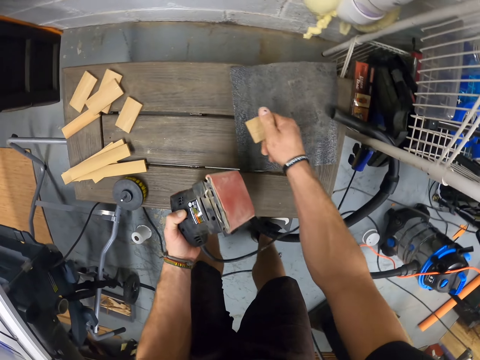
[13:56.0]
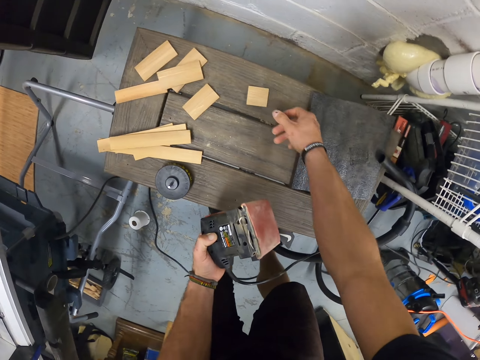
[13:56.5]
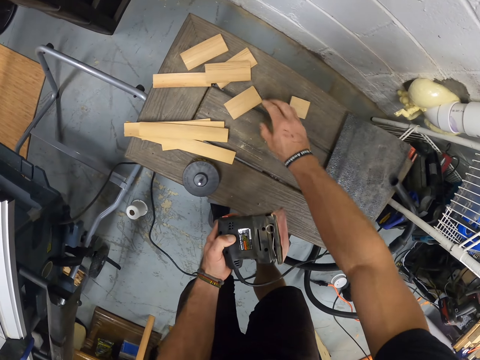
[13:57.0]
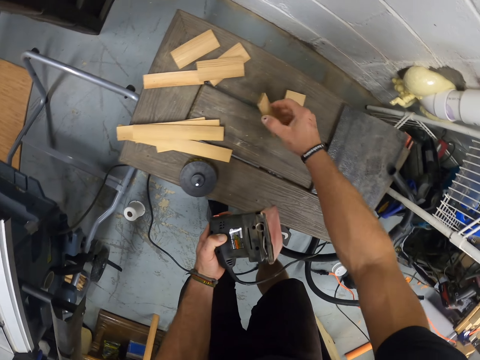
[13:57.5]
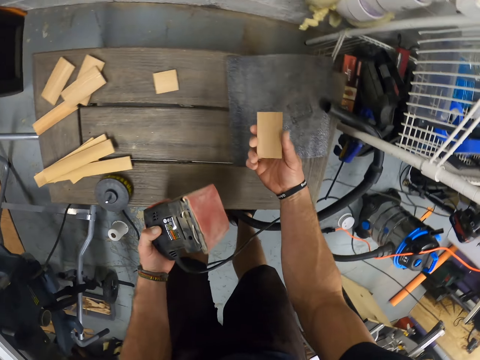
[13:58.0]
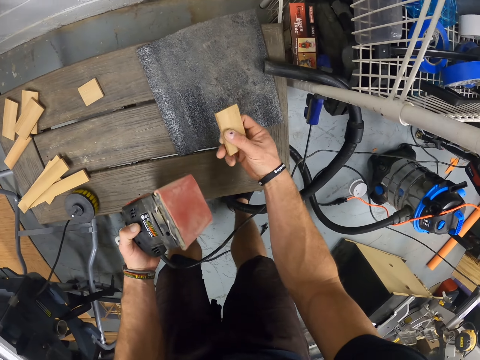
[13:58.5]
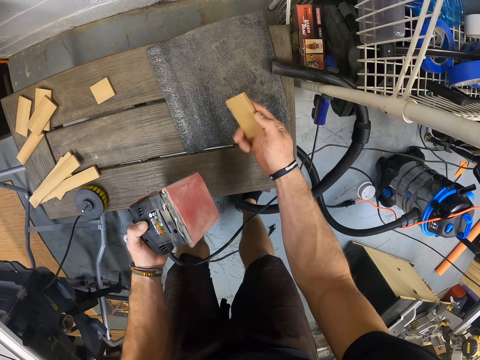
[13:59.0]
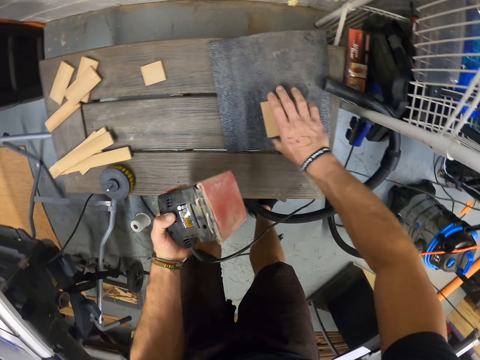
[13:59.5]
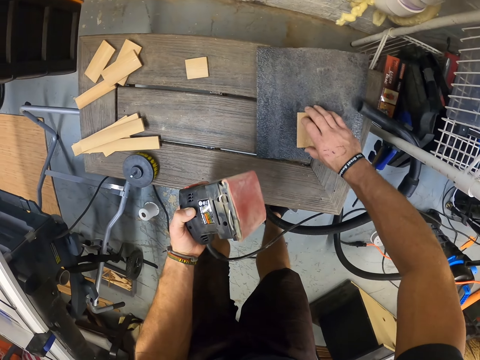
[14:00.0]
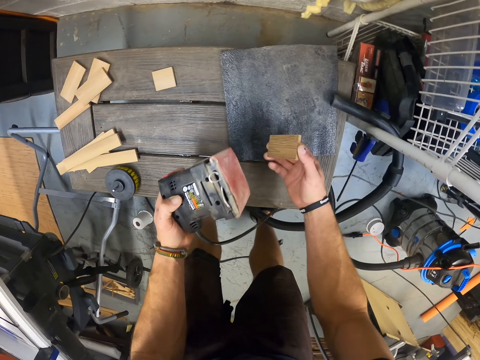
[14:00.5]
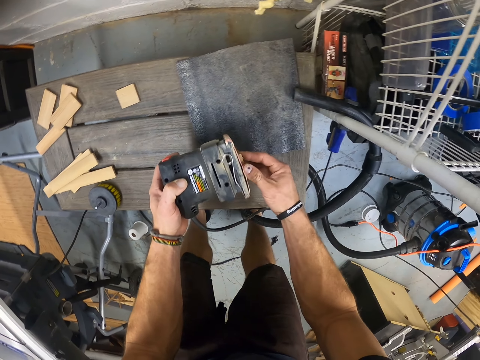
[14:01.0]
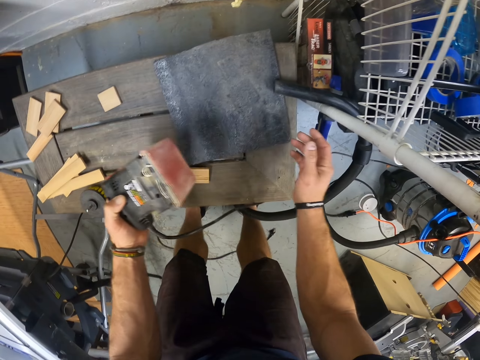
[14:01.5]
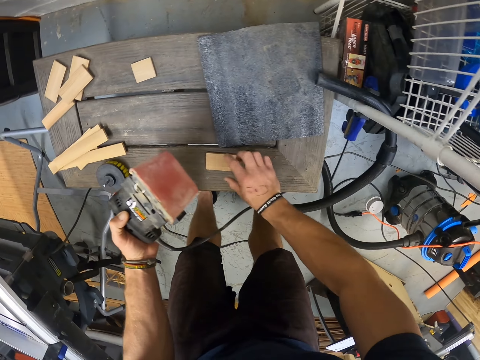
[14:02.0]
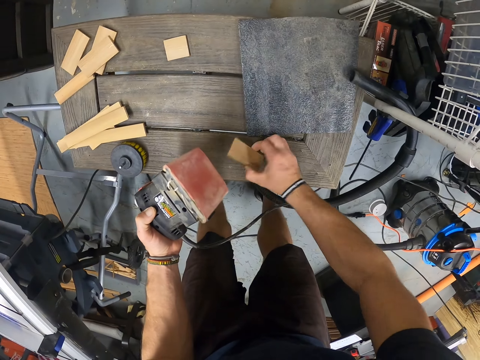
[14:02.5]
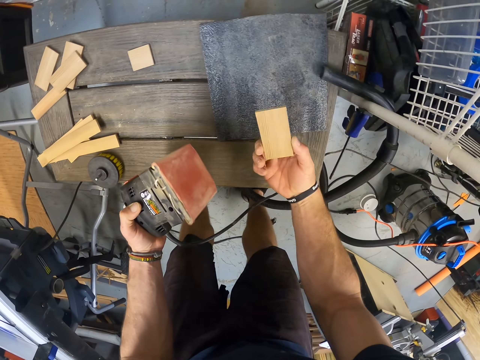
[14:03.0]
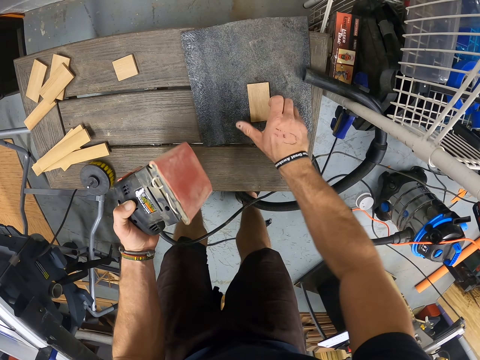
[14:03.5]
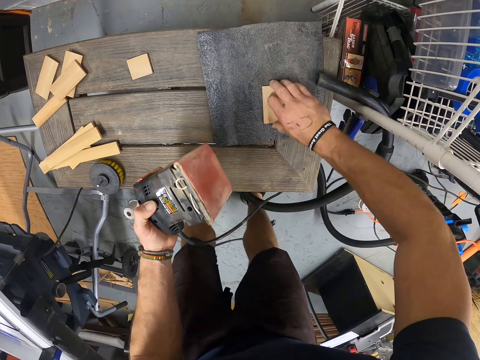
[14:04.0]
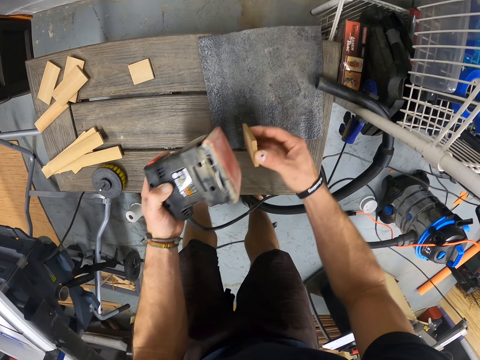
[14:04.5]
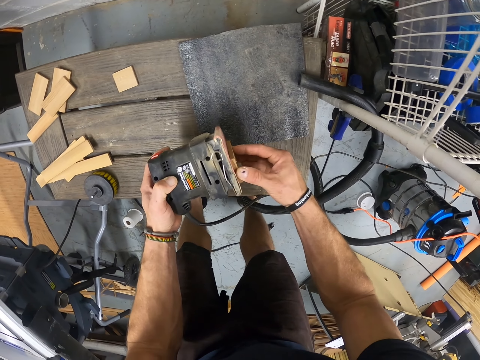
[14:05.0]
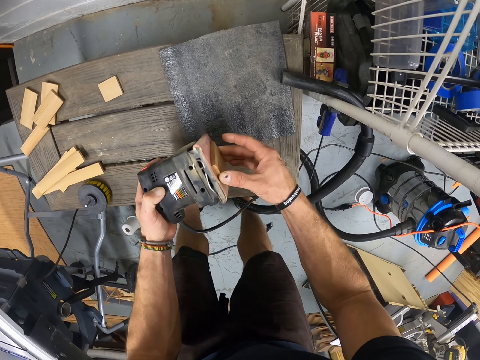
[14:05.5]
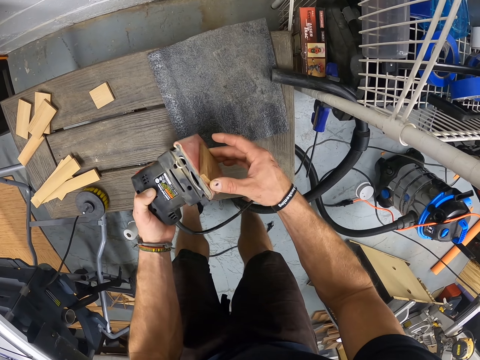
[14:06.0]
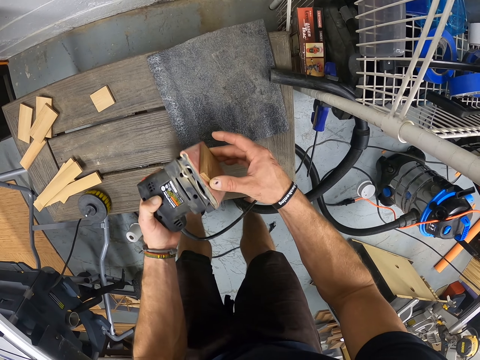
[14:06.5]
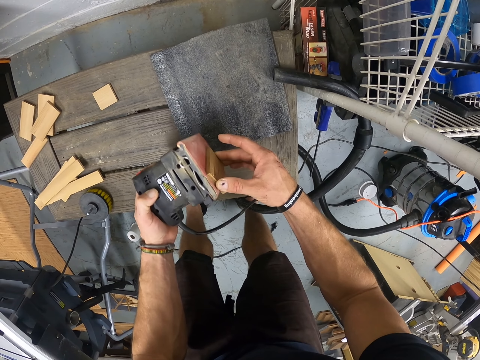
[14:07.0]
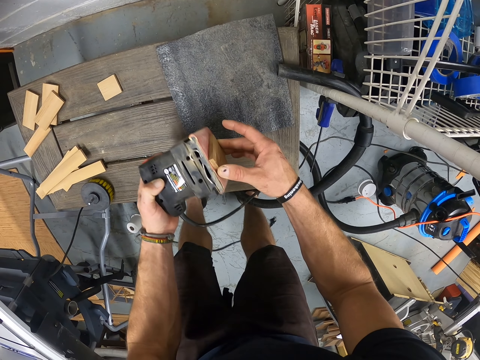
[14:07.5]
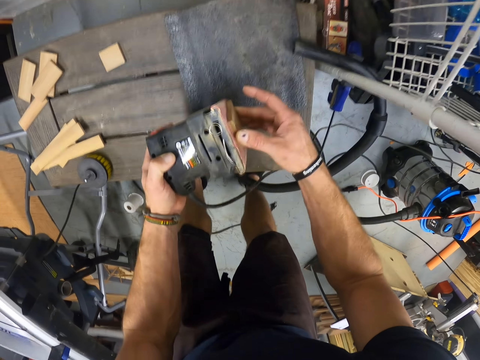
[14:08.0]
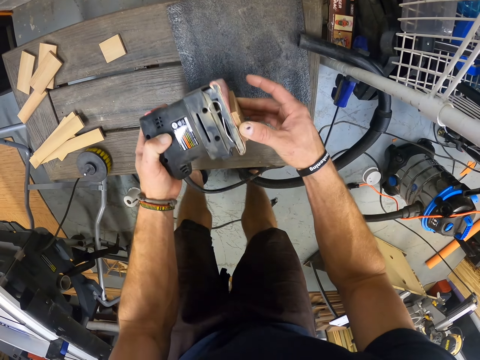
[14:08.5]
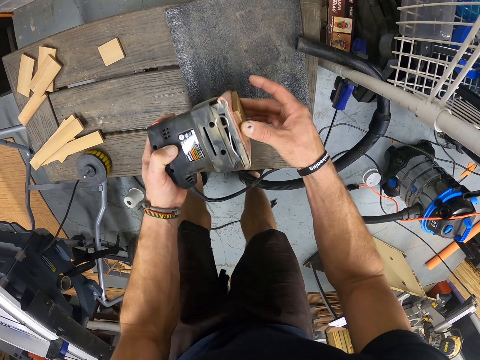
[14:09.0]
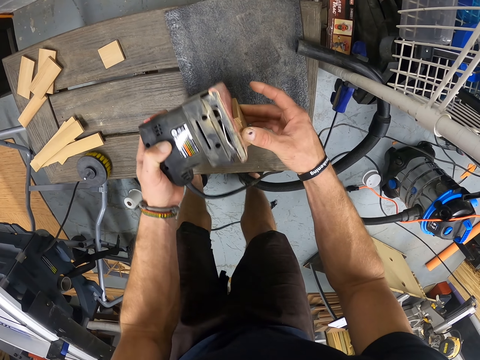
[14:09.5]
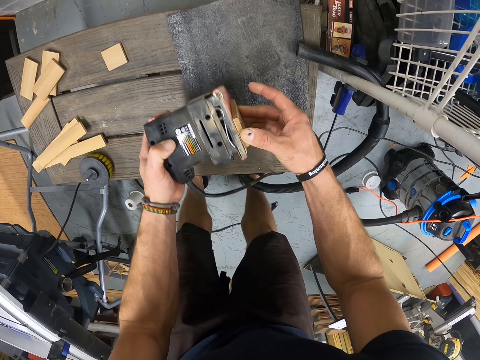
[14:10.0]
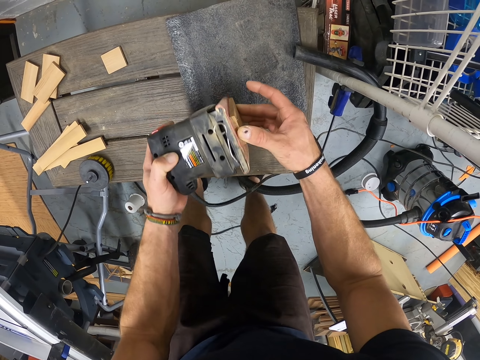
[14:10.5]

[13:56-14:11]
The camera wearer drops the piece of wood on the table with his right hand. He picks a piece of wood from the table with his right hand. He drops the piece of wood on the black plate with his right hand. He picks the piece of wood from the black plate with his right hand. He smoothens the piece of wood in his right hand with the sander machine in his left hand. He drops the piece of wood on the table with his right hand. He picks the piece of wood from the table with his right hand. He drops the piece of wood on the black plate with his right hand. He picks the piece of wood from the black plate with his right hand. He smoothens the piece of wood in his right hand with the sander machine in his left hand.

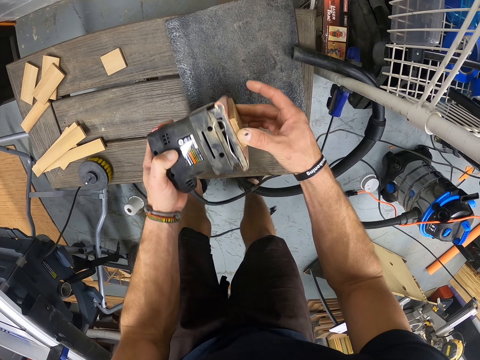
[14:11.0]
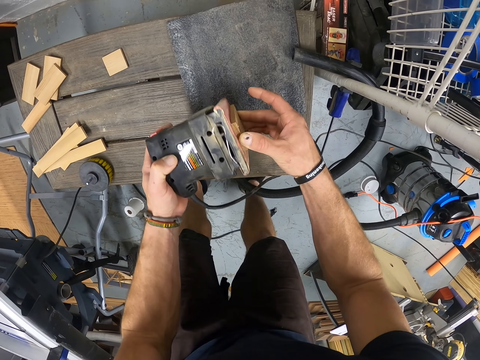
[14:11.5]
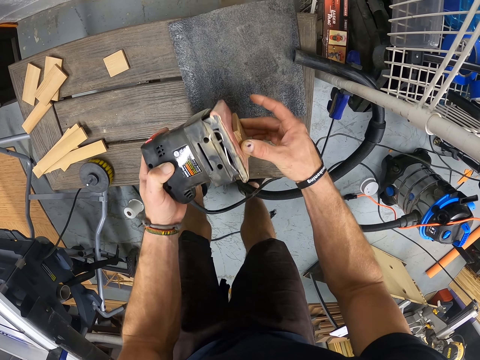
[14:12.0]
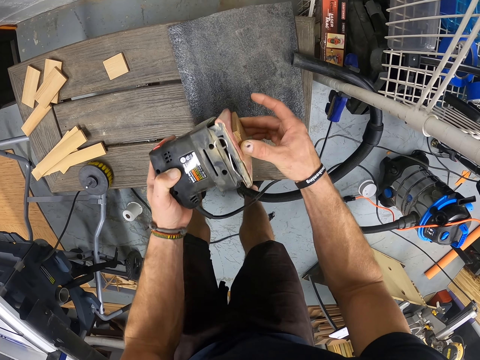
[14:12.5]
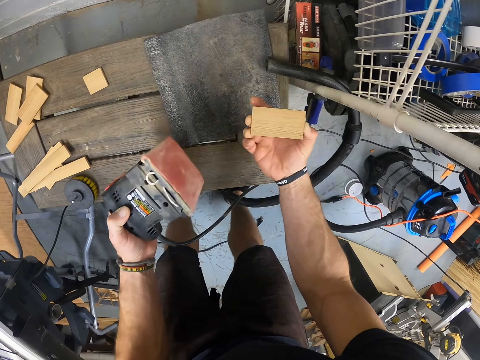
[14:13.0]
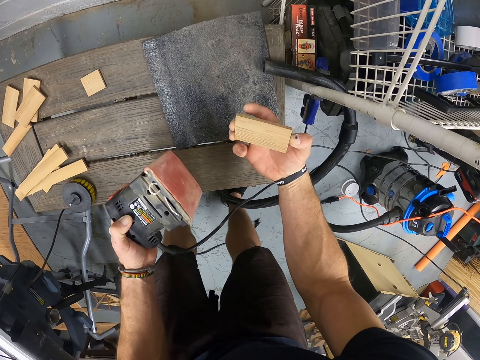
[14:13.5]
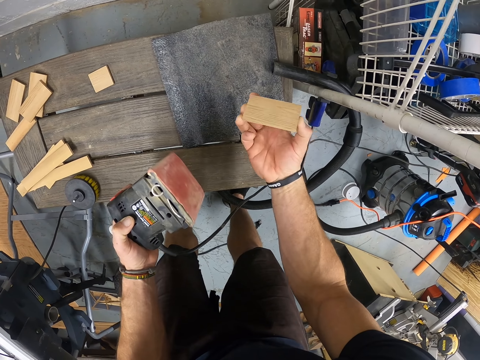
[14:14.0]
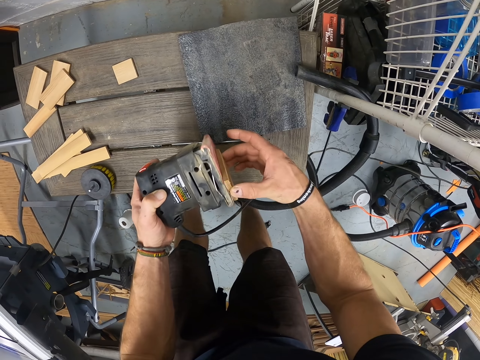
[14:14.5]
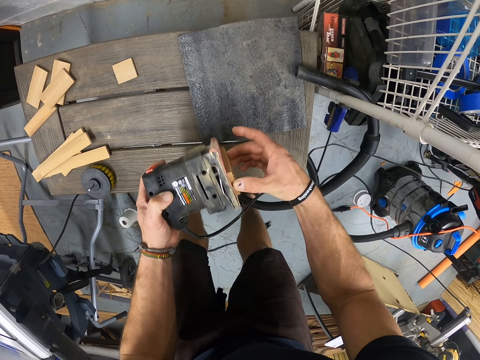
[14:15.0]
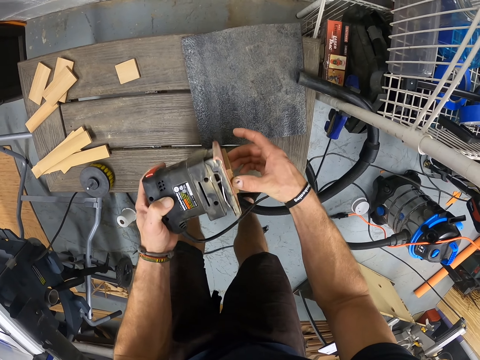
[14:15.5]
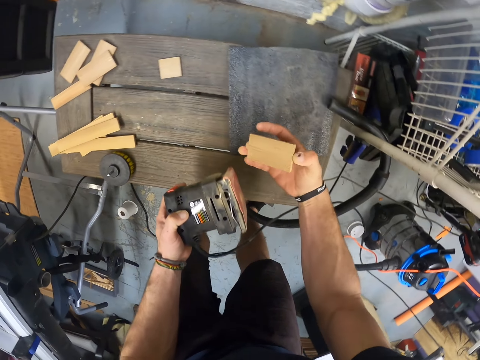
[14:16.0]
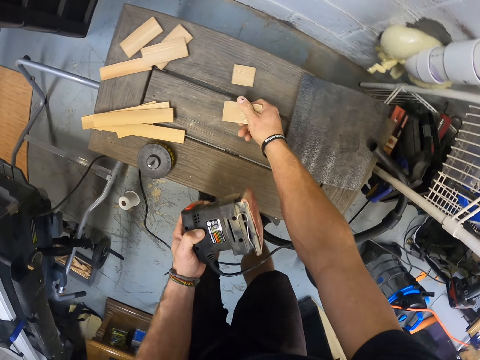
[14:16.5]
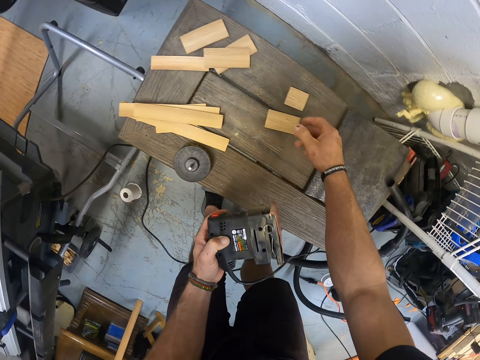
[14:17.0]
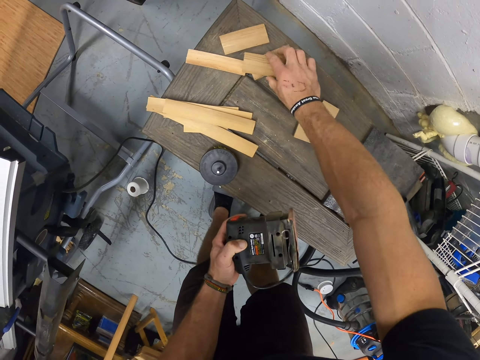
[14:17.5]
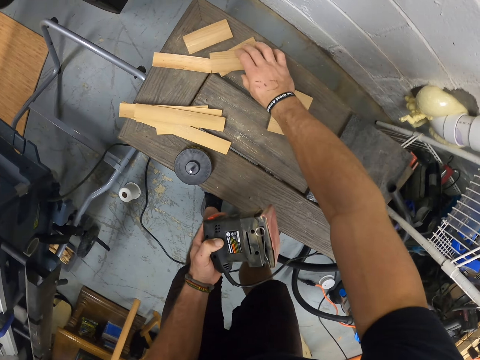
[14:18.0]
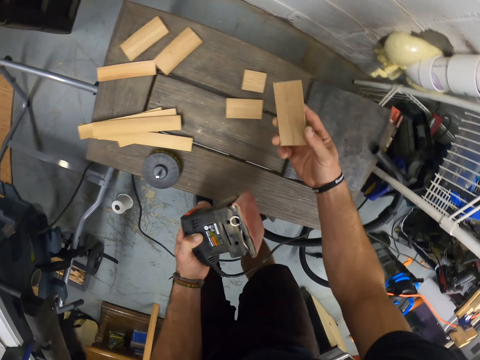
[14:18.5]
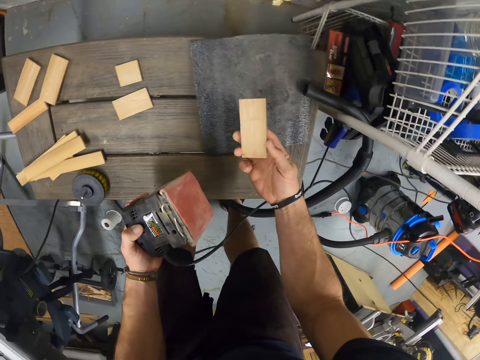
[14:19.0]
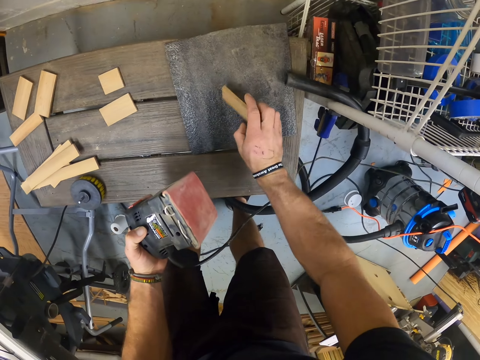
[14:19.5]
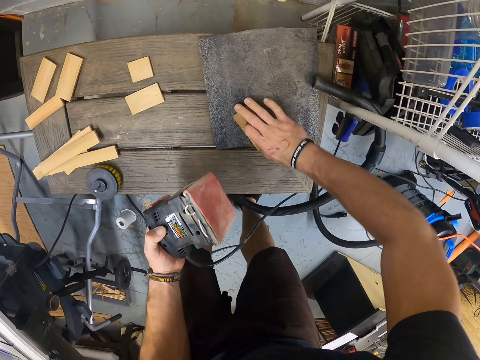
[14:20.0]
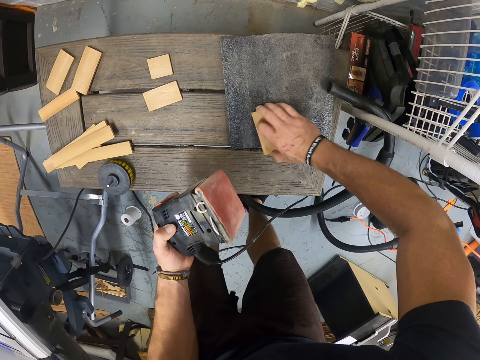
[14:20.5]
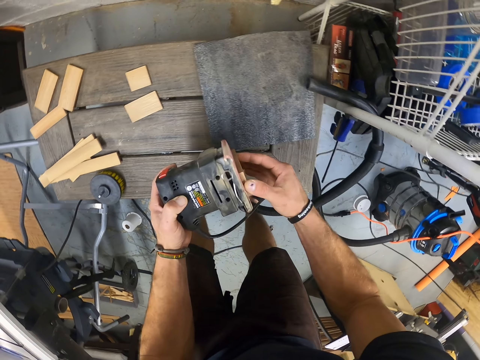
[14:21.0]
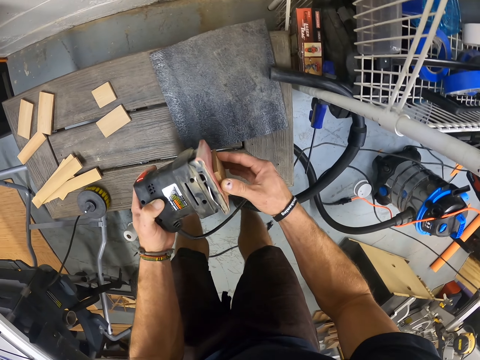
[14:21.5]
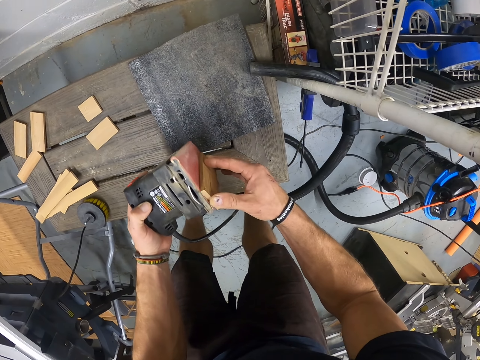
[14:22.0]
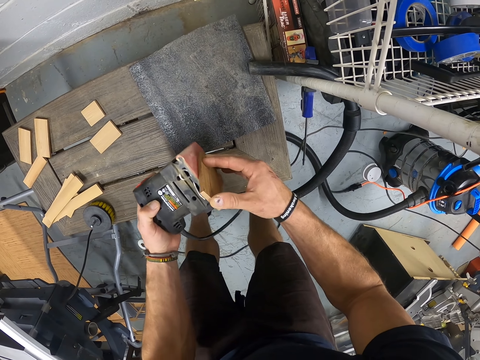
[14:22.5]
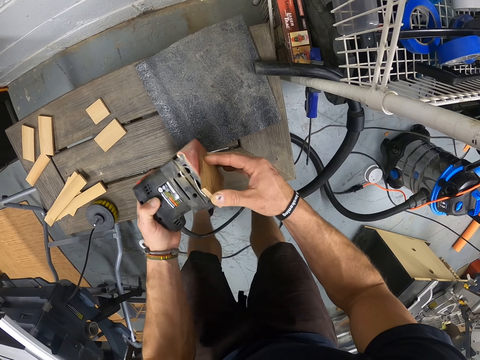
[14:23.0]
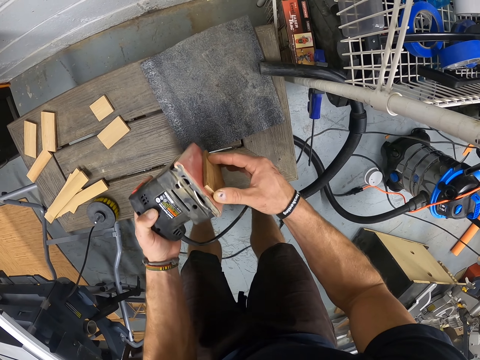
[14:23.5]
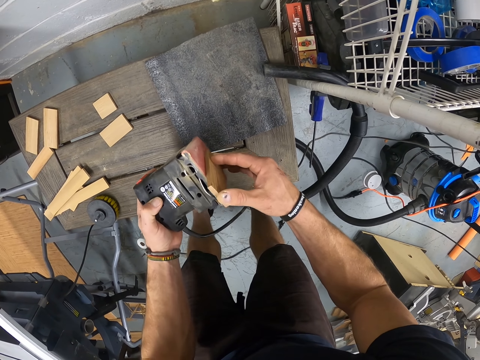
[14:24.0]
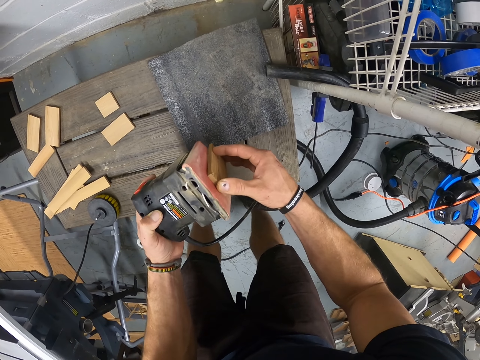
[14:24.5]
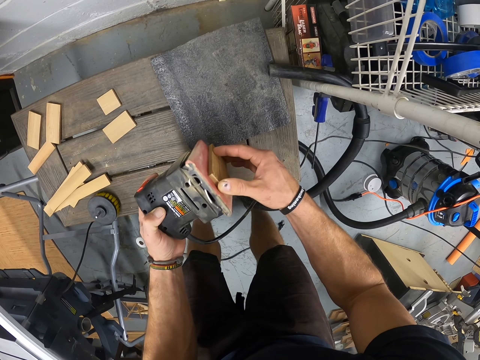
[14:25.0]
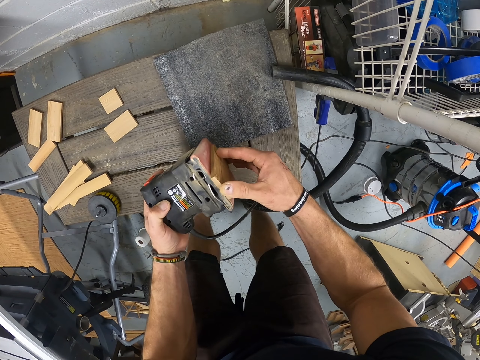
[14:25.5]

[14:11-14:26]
The camera wearer drops the piece of wood on the table with his right hand. He picks a piece of wood from the table with his right hand. He drops the piece of wood on the black plate with his right hand. He picks the piece of wood from the black plate with his right hand. He smoothens the piece of wood in his right hand with the sander machine in his left hand.
